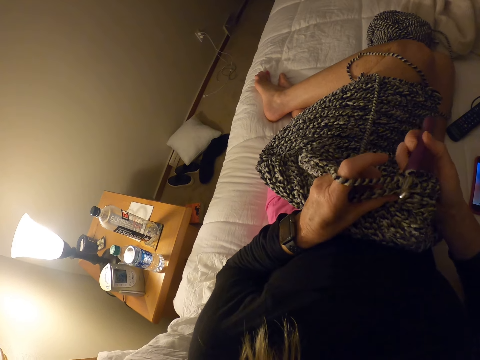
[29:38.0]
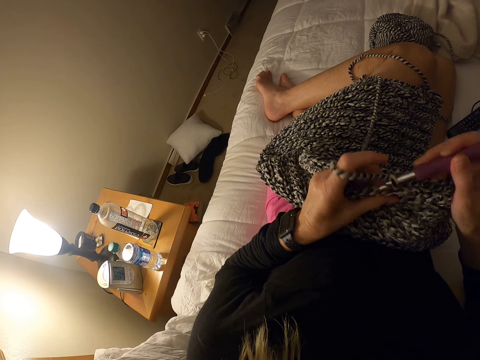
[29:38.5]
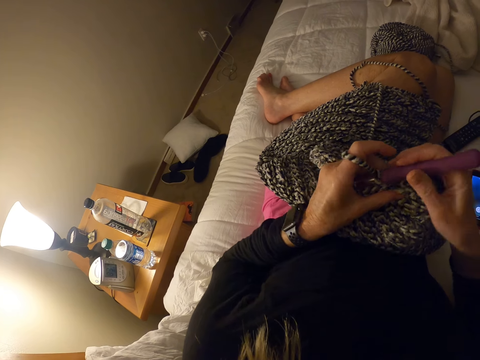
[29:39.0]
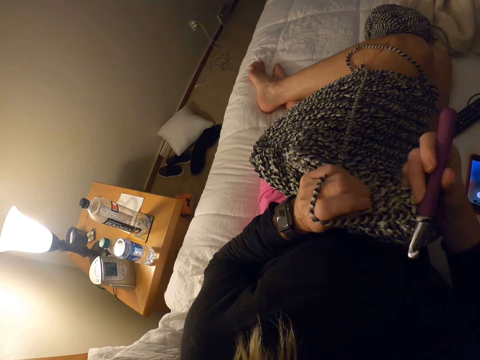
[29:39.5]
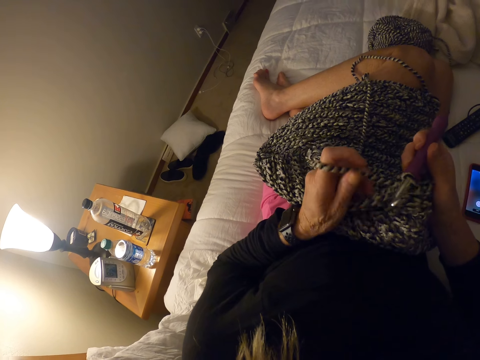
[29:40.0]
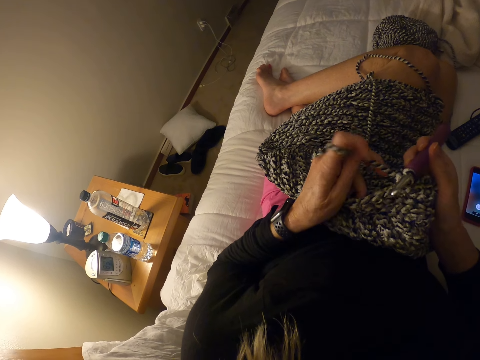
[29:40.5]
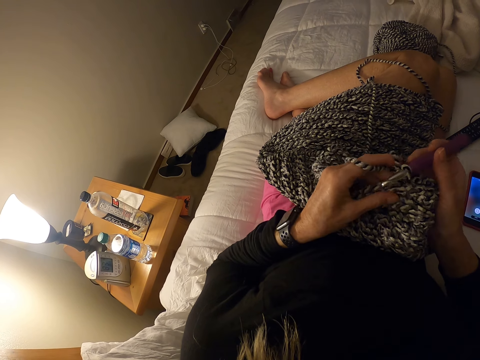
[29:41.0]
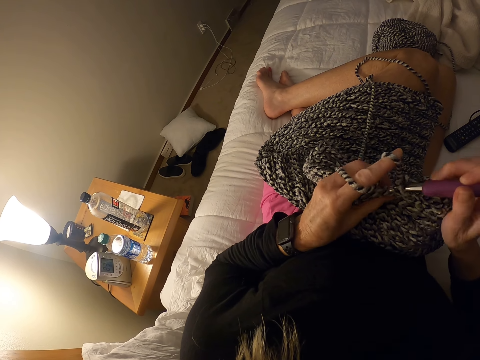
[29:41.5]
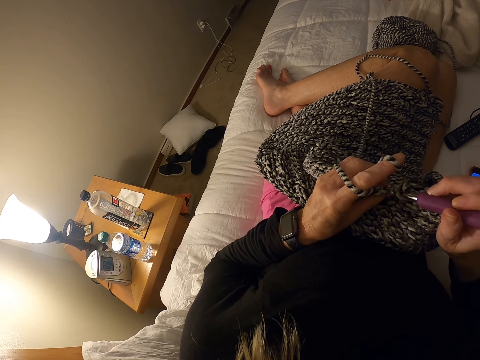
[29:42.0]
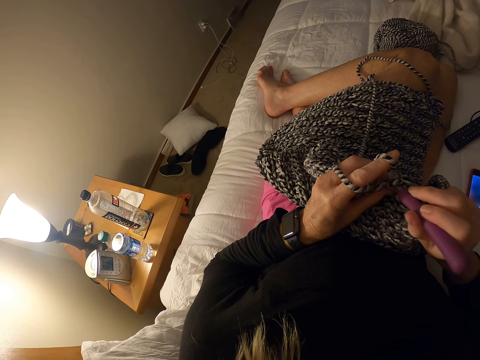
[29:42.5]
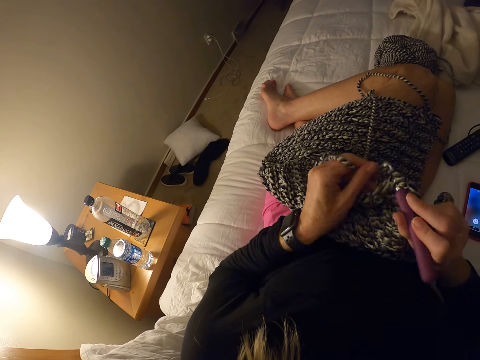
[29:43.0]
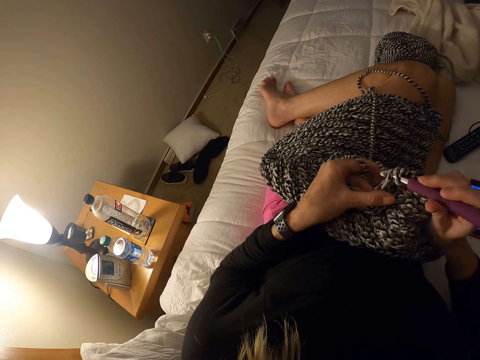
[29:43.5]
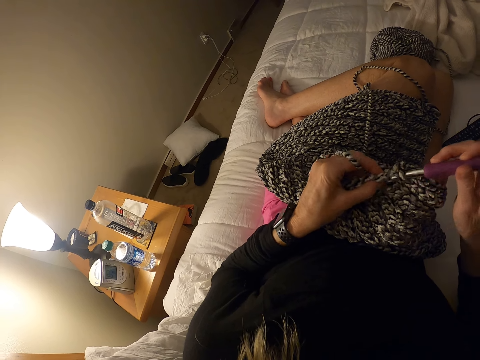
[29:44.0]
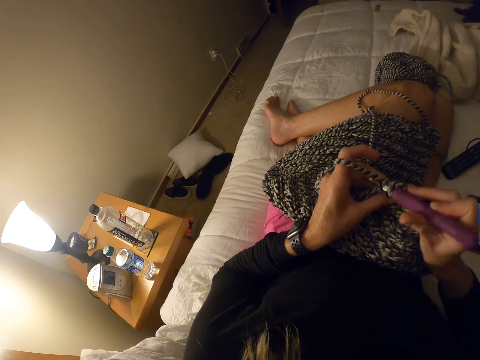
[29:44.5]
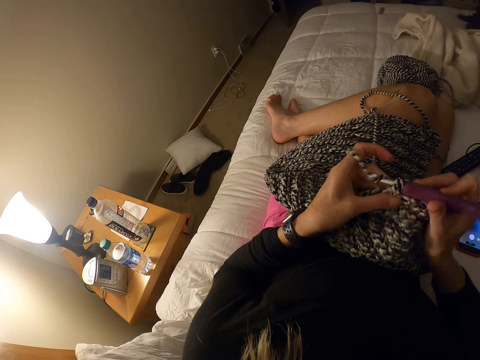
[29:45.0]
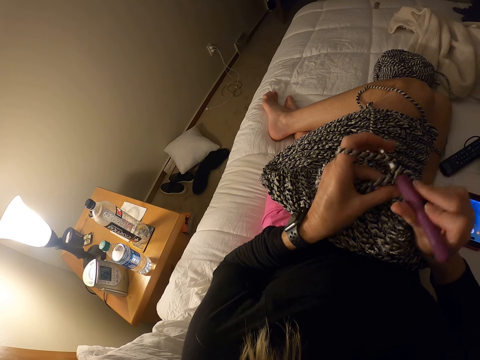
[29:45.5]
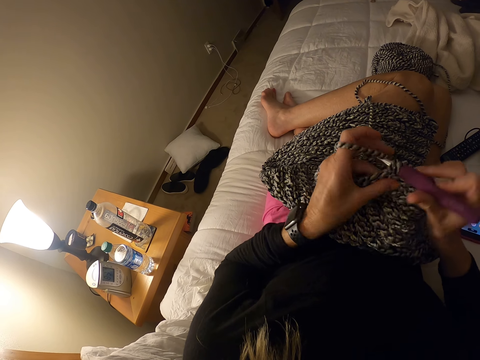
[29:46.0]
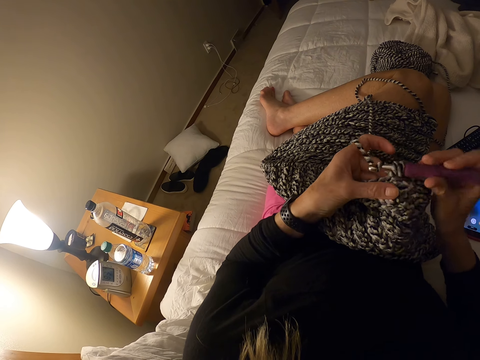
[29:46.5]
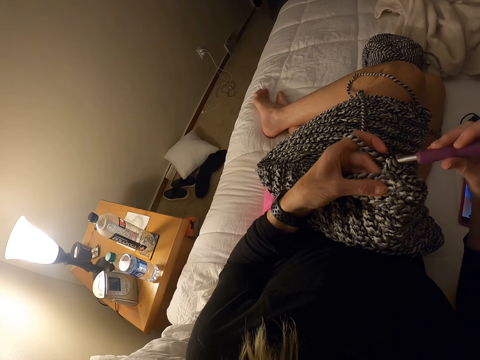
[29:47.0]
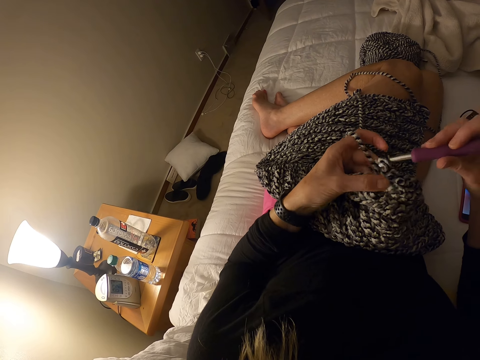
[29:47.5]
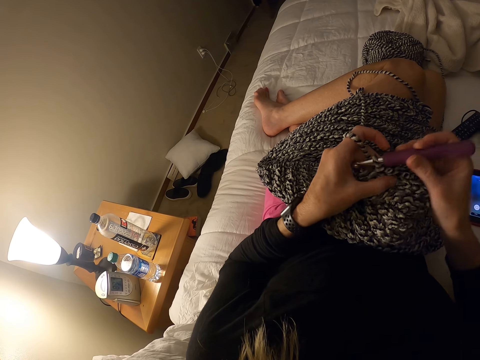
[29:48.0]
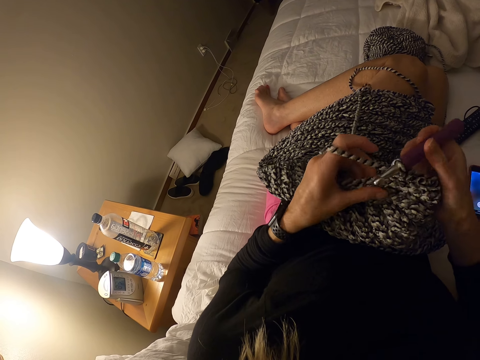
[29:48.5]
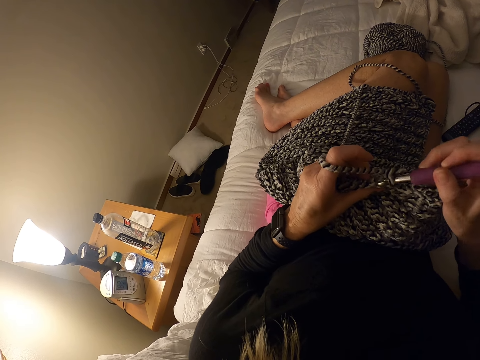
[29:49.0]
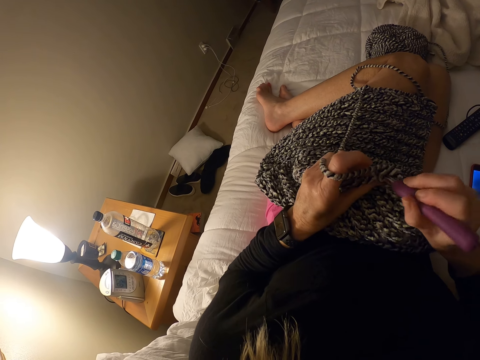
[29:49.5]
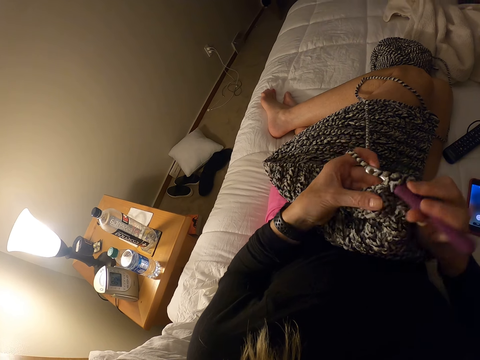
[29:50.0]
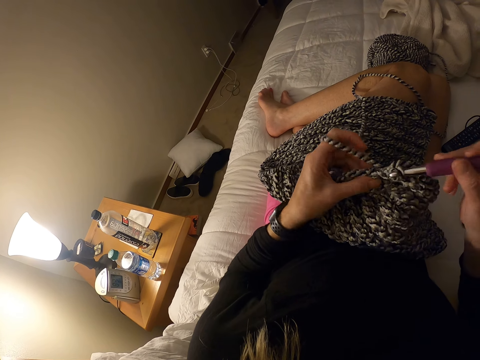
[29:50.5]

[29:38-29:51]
The camera wearer knits a piece of fabric with a knitting needle. They adjust the piece of knitted fabric on a lap. They knit the piece of fabric with the knitting needle.

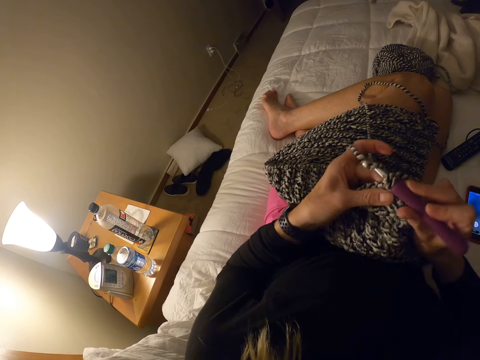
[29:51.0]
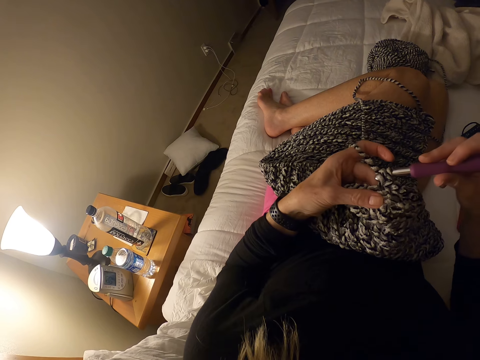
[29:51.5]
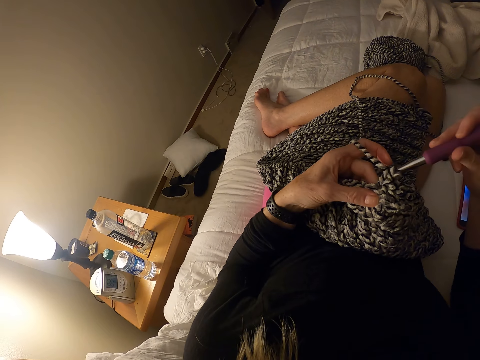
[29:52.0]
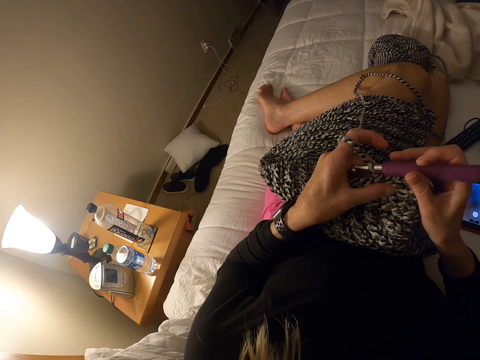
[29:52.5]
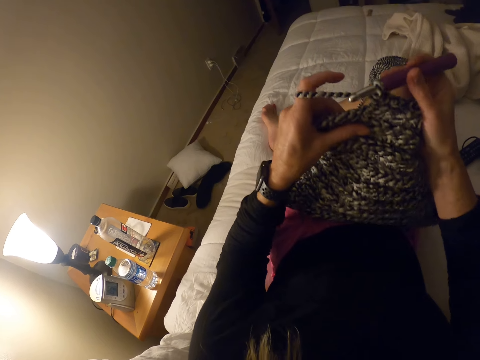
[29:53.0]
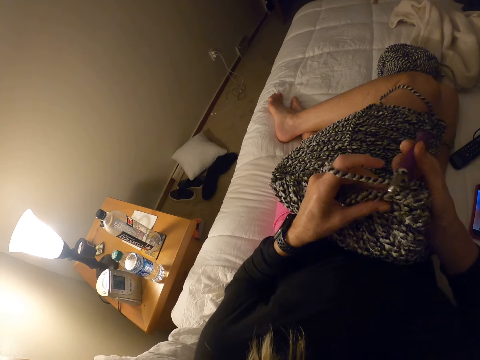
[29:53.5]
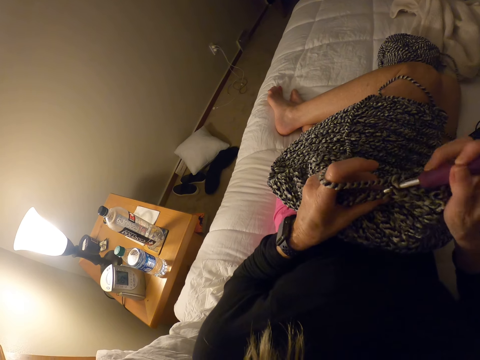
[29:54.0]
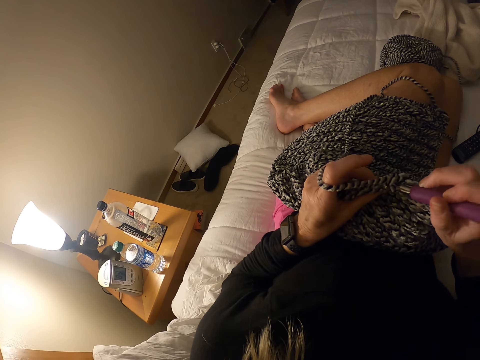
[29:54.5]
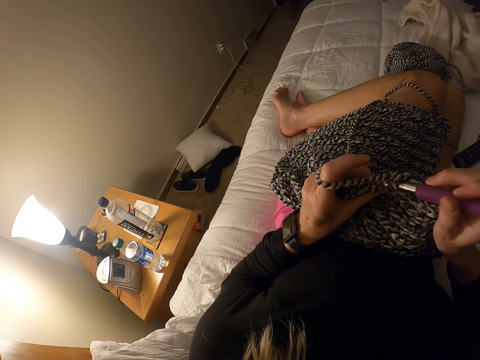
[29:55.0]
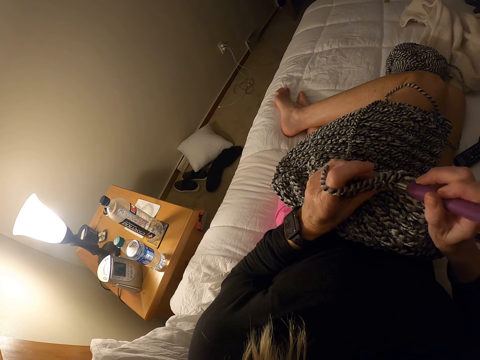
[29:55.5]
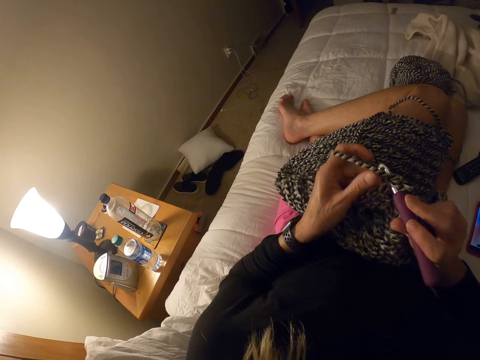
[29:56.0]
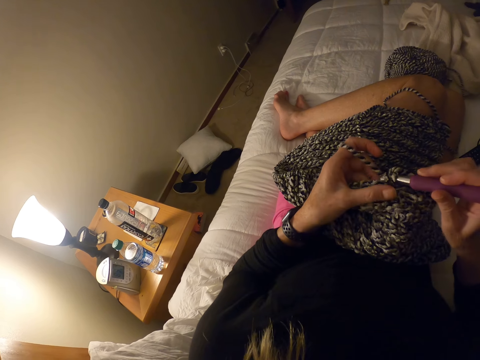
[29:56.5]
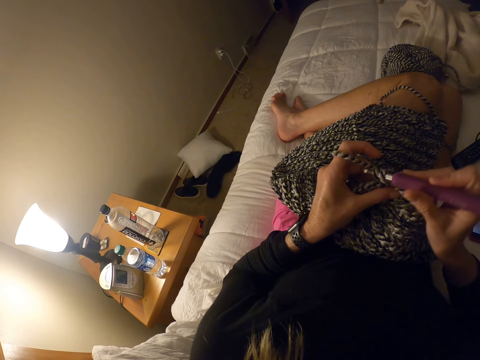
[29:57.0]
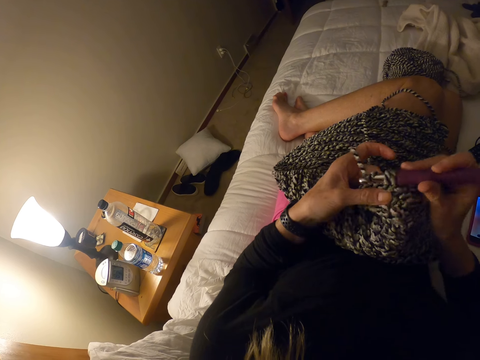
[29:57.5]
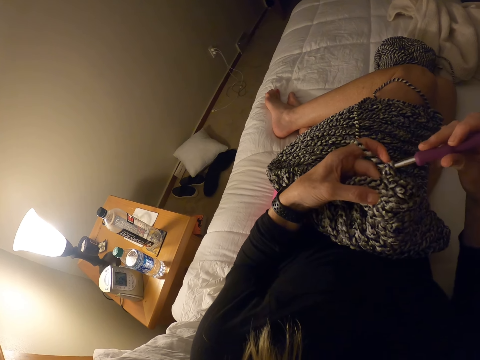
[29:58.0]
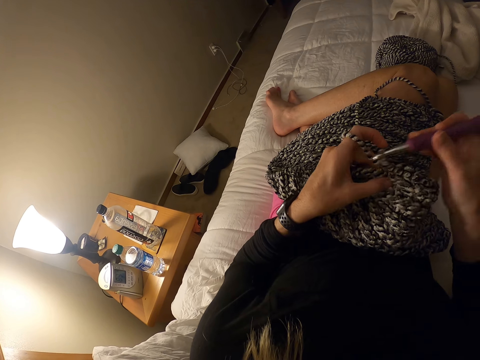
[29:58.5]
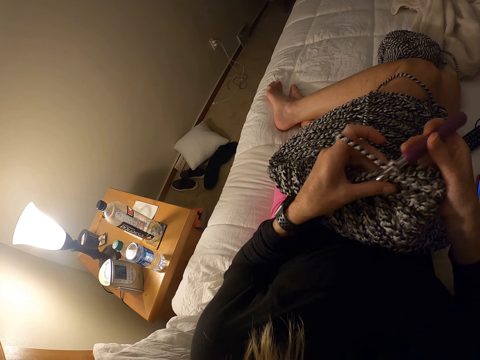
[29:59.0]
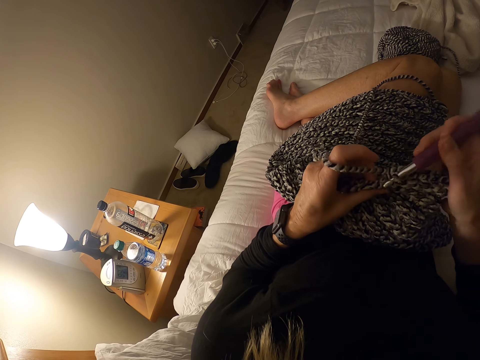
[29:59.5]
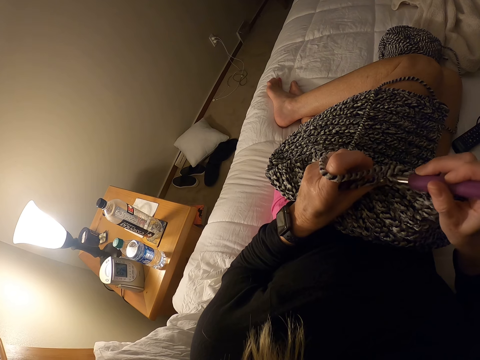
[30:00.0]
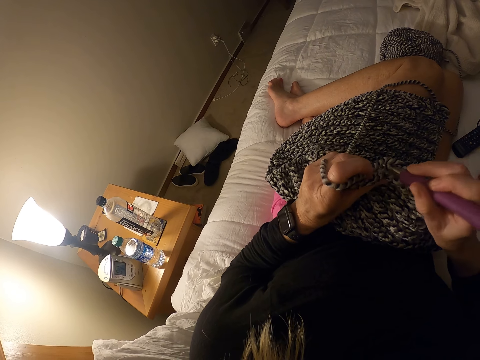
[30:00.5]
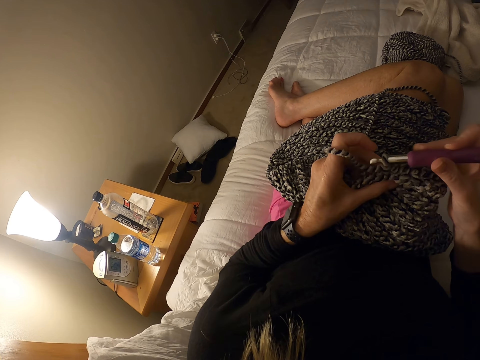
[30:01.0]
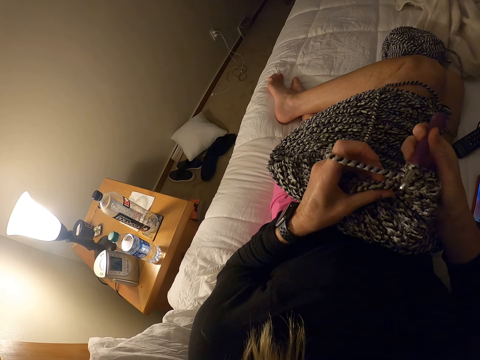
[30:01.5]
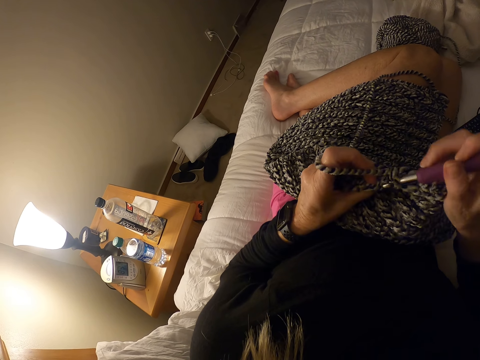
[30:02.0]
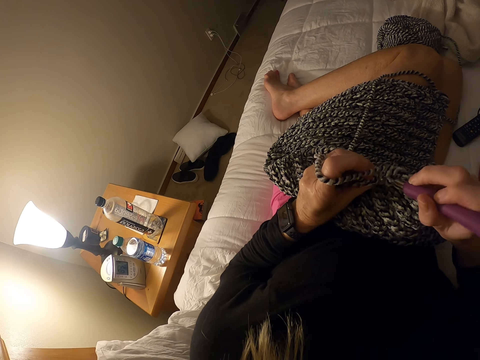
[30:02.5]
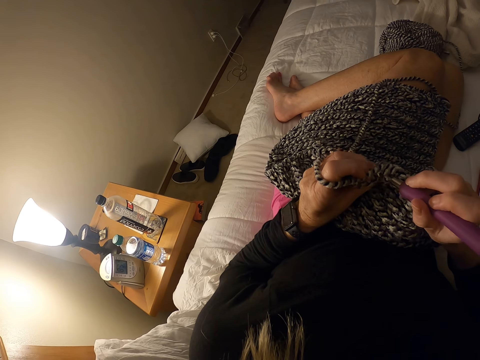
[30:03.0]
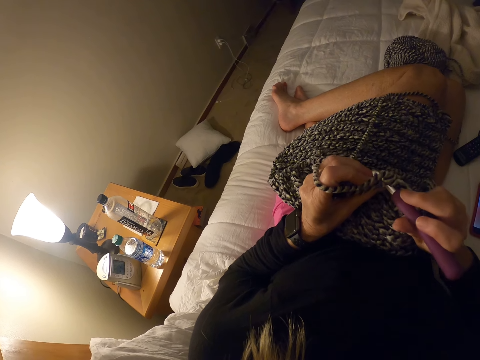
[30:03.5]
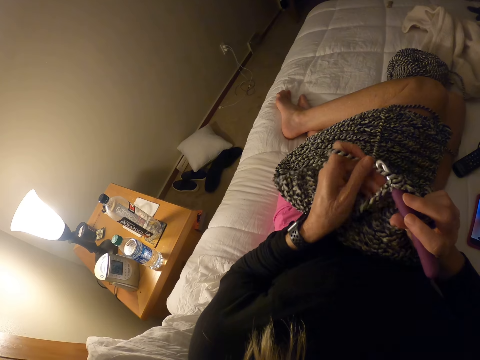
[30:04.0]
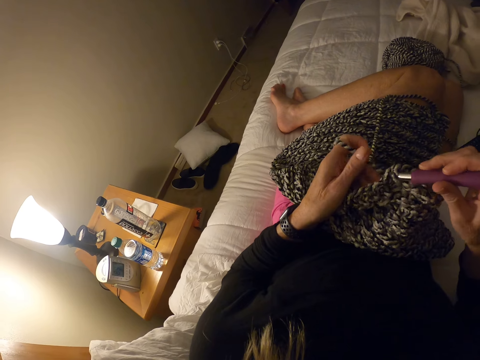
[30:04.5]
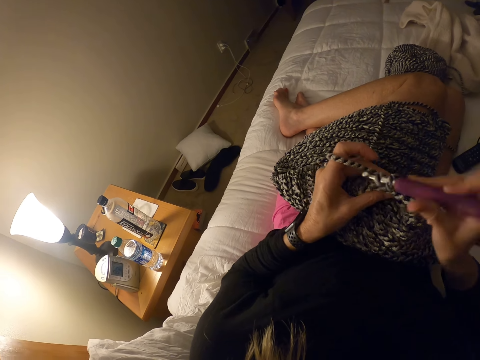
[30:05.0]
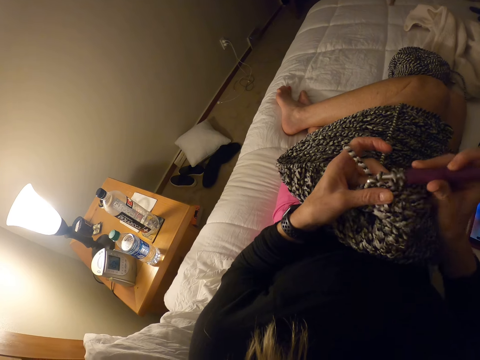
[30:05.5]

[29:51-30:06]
The camera wearer adjusts a piece of knitted fabric on a lap. They knit the piece of fabric with a knitting needle.
